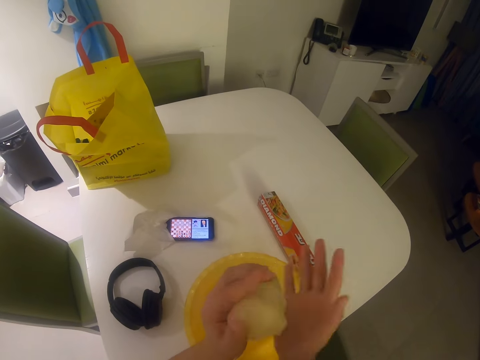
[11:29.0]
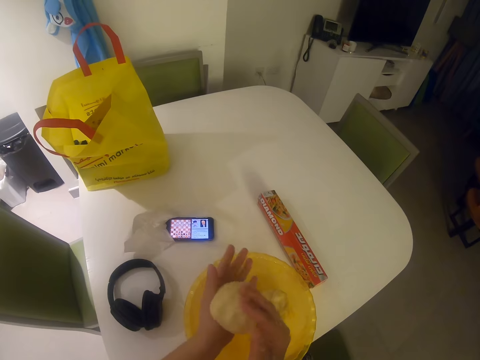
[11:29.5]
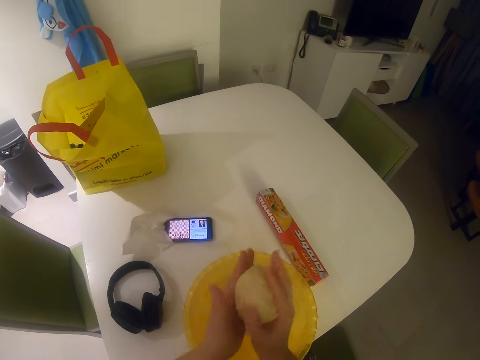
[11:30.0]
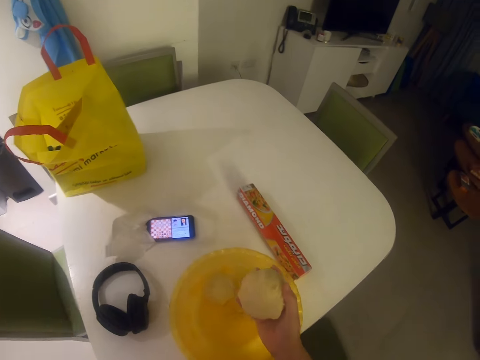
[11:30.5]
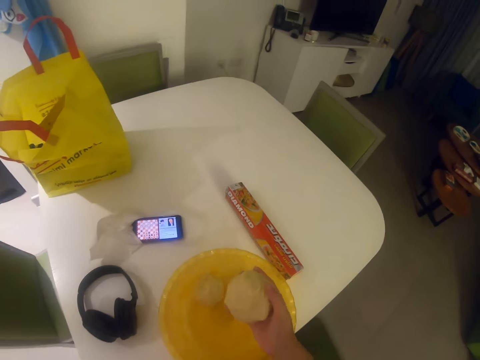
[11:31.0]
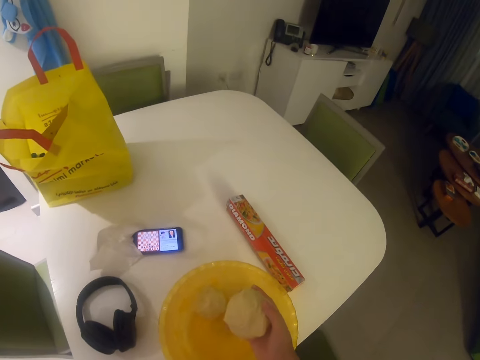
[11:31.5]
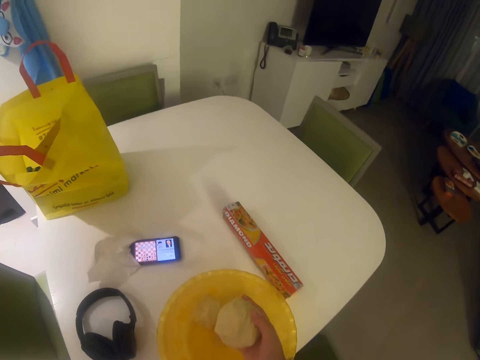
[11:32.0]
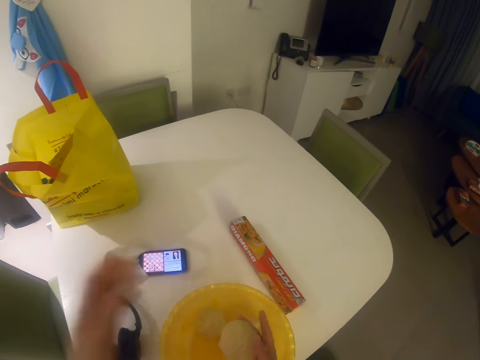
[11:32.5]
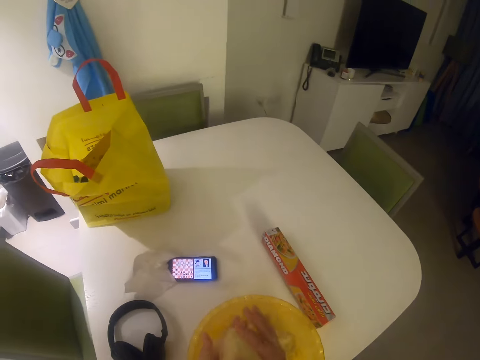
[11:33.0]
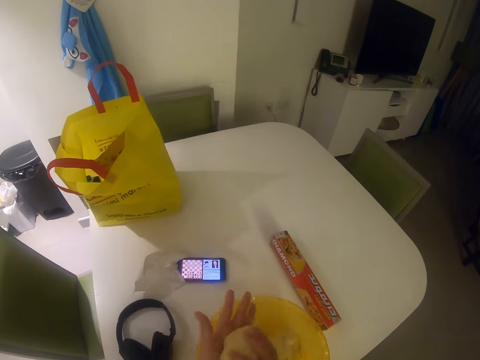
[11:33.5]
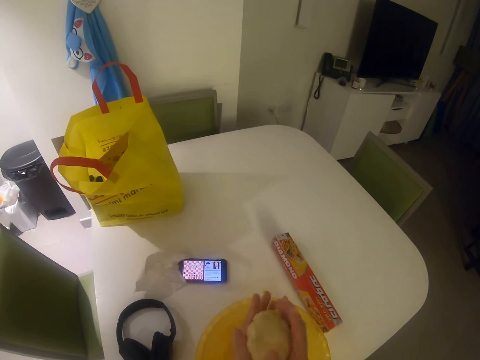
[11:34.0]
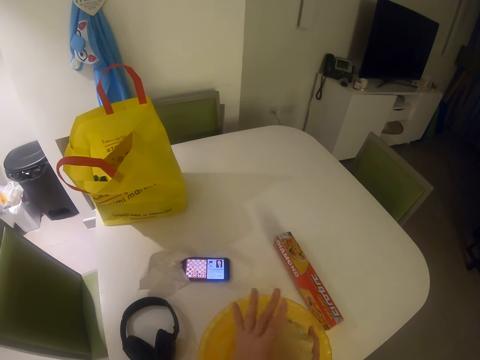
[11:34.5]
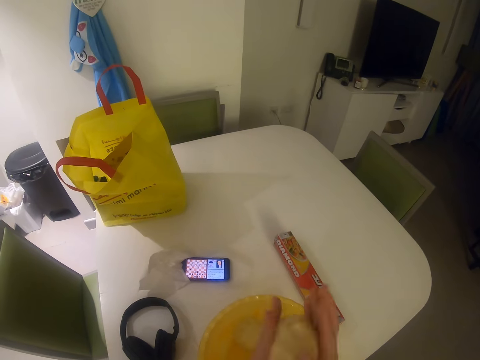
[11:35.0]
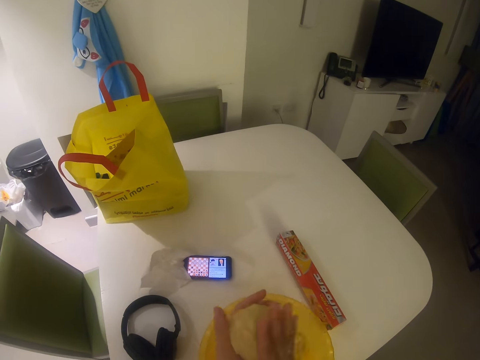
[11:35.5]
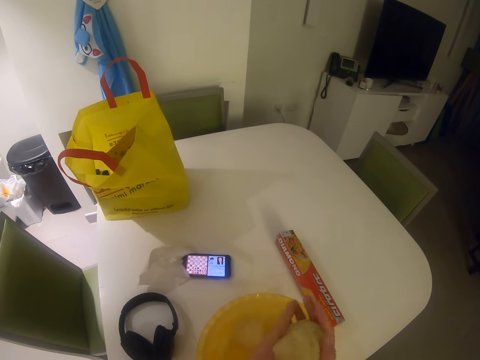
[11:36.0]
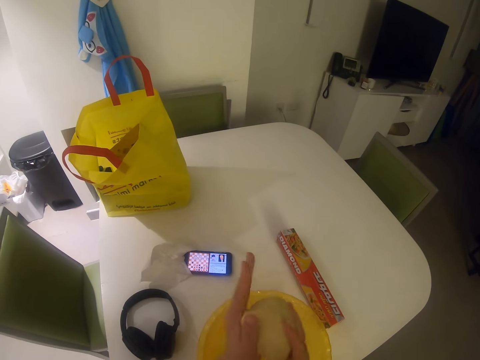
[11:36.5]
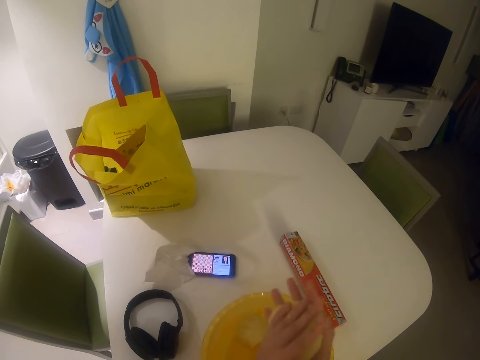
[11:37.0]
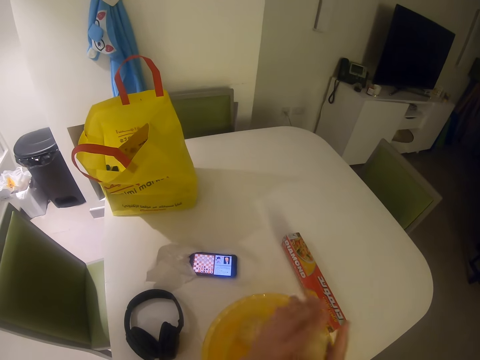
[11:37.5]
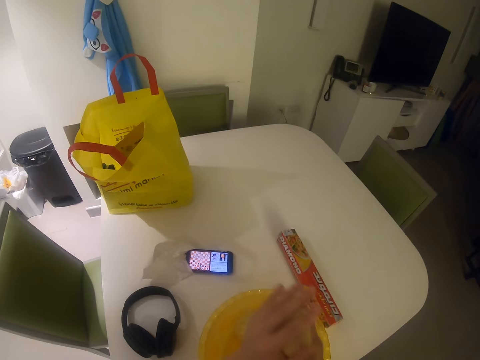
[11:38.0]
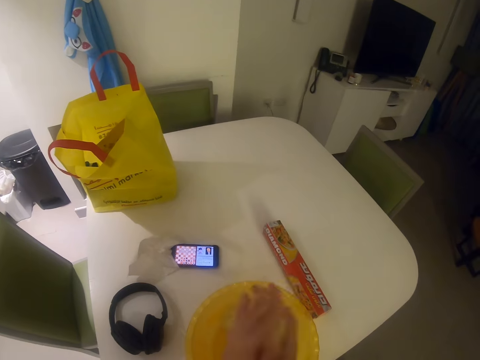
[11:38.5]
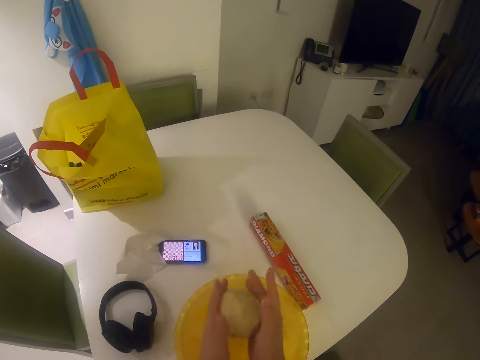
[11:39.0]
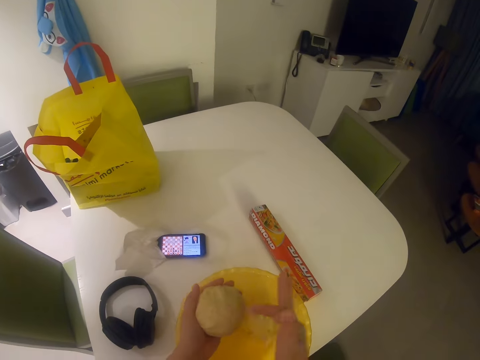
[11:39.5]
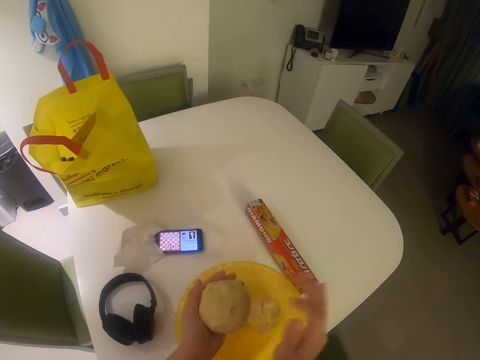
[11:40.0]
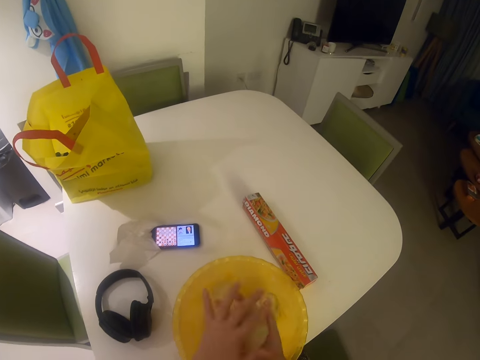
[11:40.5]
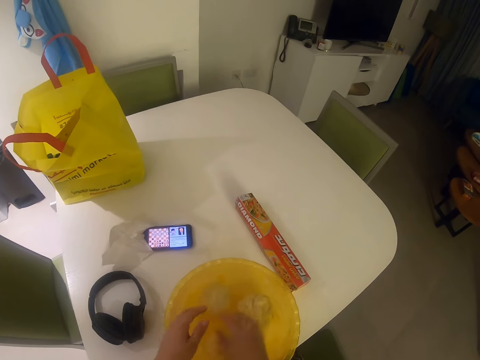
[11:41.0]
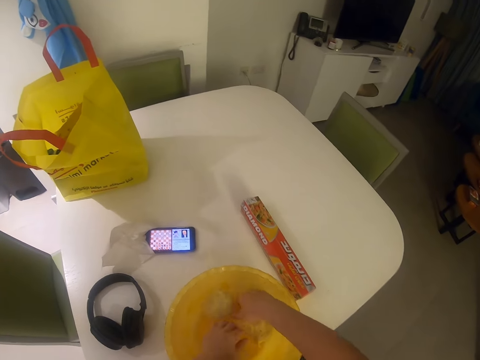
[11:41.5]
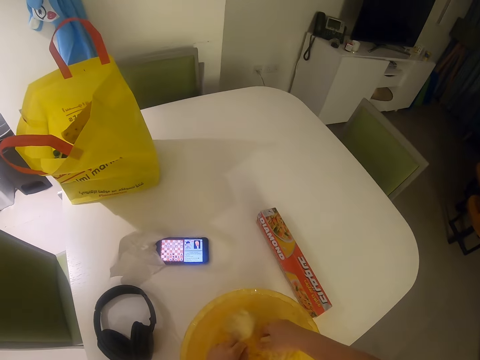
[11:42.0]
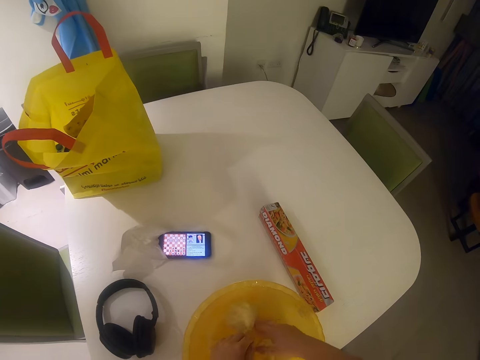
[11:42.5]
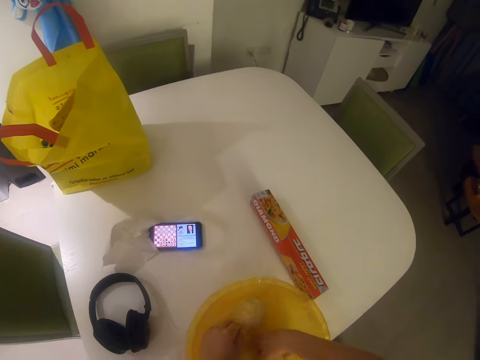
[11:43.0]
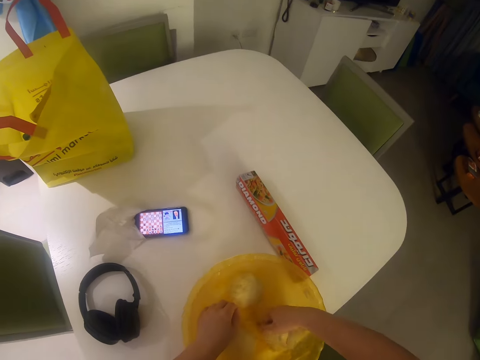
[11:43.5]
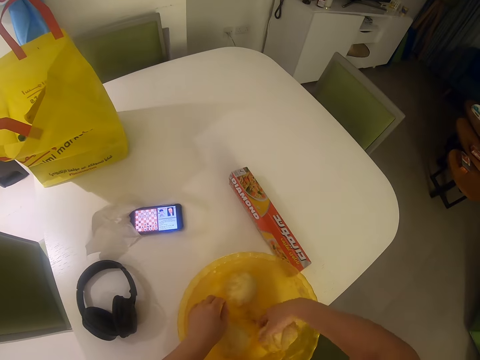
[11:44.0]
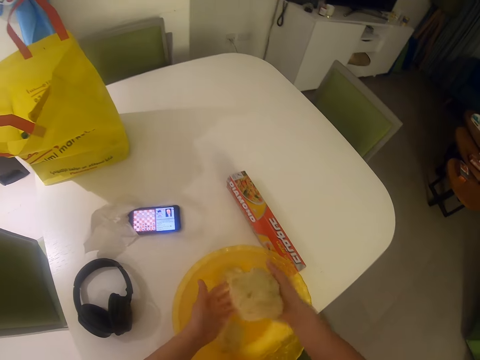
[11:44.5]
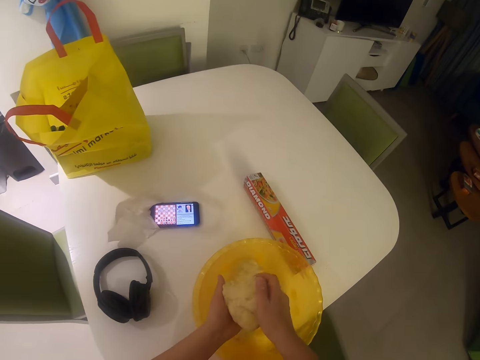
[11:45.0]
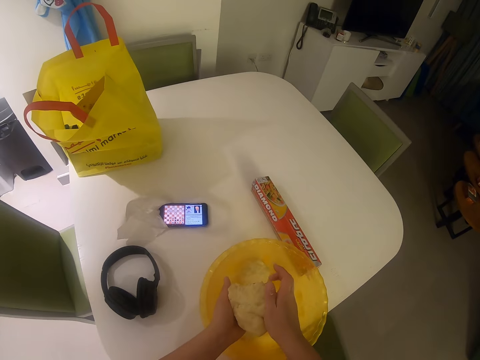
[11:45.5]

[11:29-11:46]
The camera wearer touches something. She rolls the dough. She drops the dough in the bowl with her right hand. She picks up a dough from the bowl with her right hand.

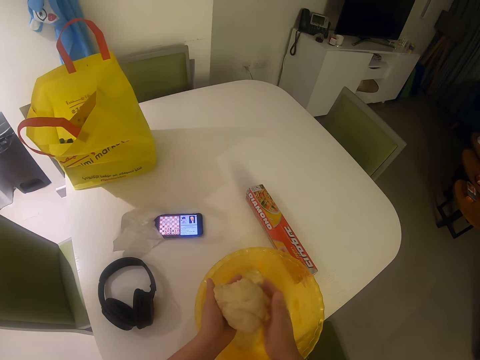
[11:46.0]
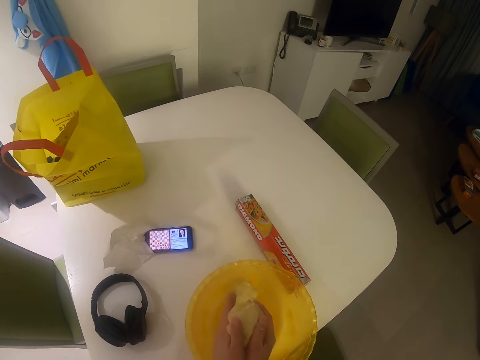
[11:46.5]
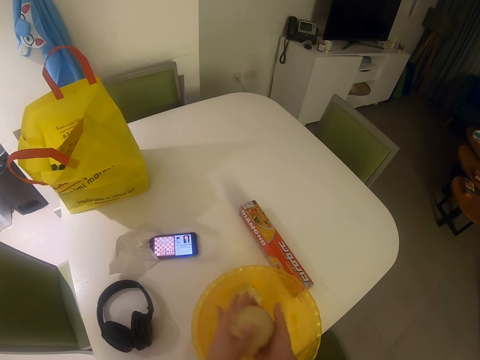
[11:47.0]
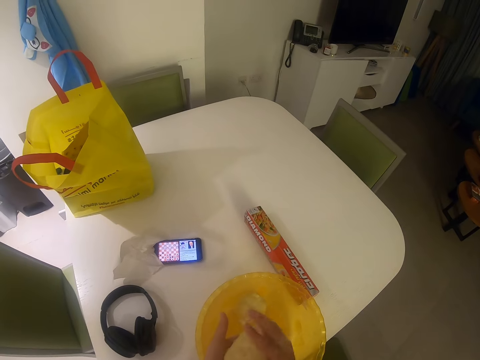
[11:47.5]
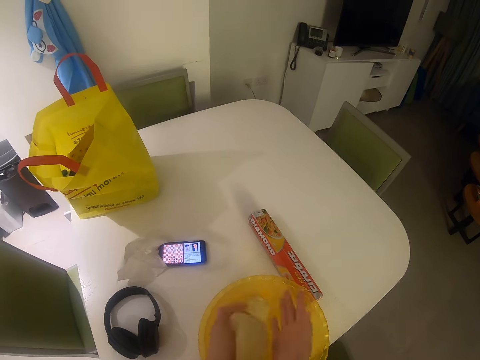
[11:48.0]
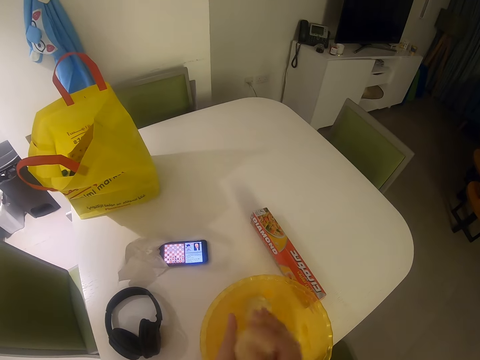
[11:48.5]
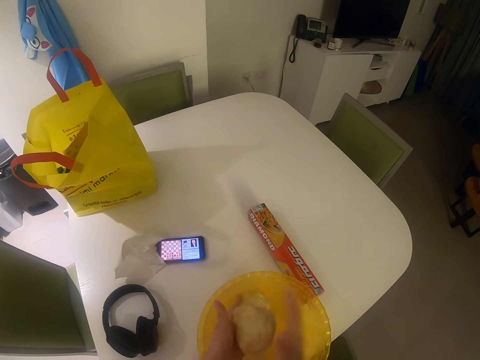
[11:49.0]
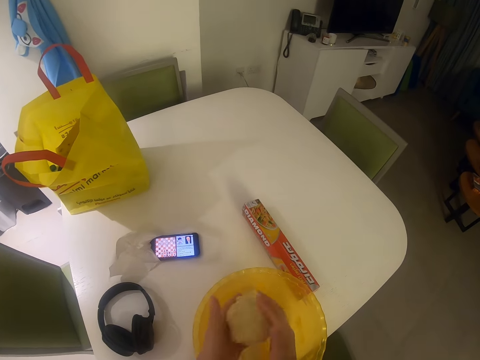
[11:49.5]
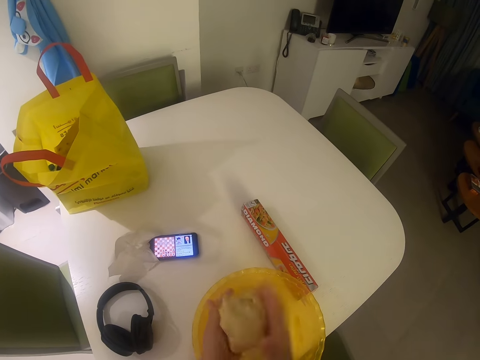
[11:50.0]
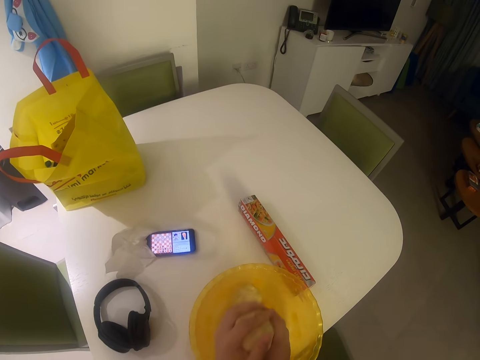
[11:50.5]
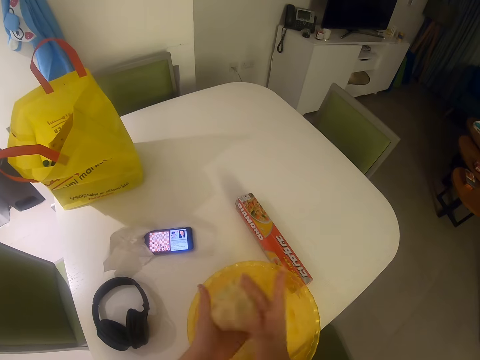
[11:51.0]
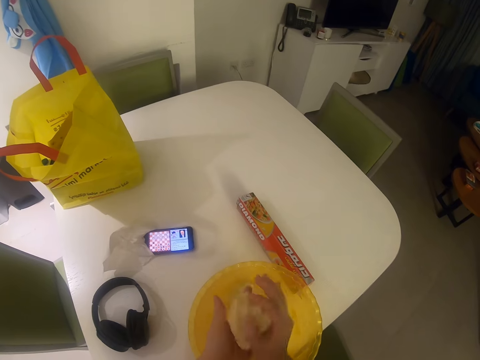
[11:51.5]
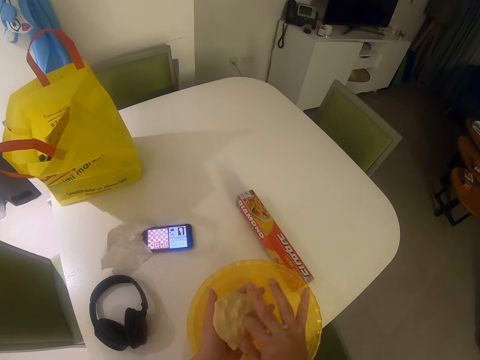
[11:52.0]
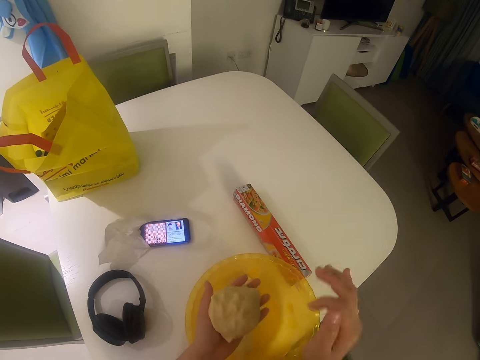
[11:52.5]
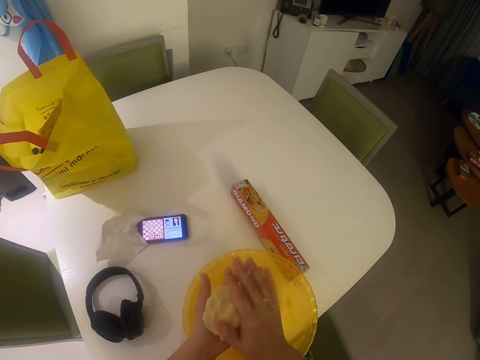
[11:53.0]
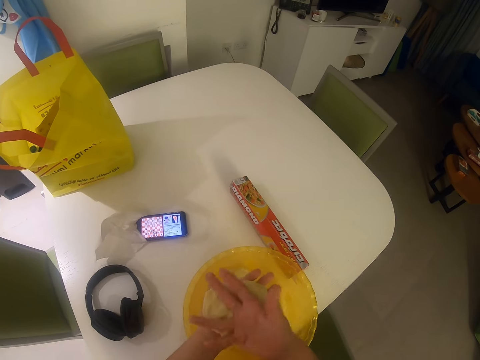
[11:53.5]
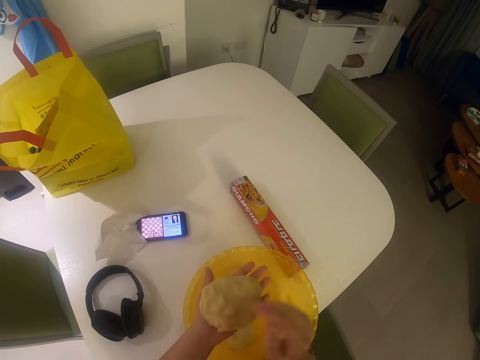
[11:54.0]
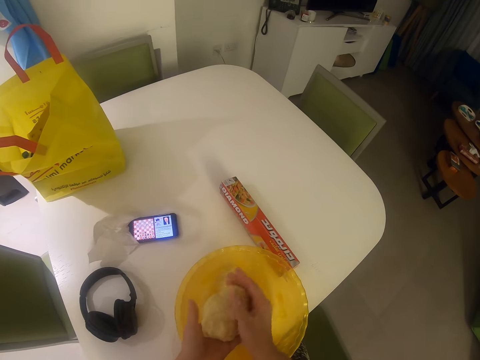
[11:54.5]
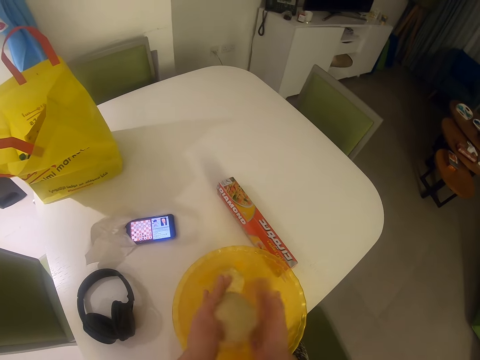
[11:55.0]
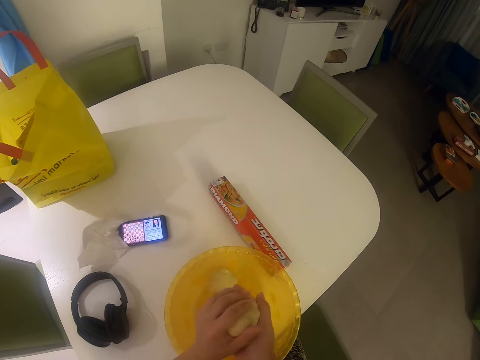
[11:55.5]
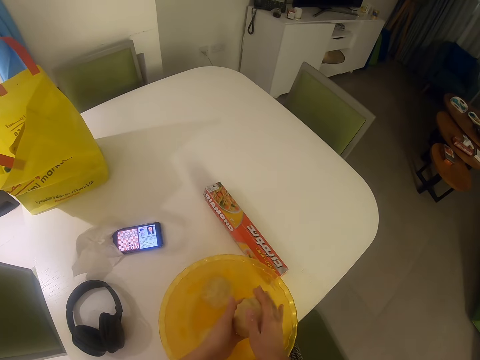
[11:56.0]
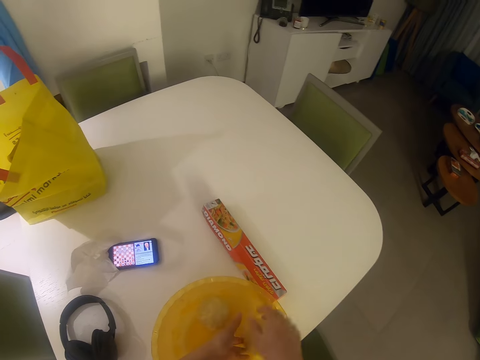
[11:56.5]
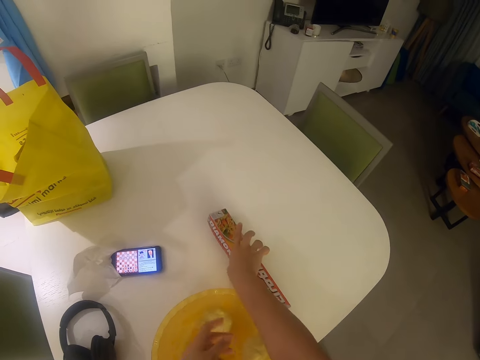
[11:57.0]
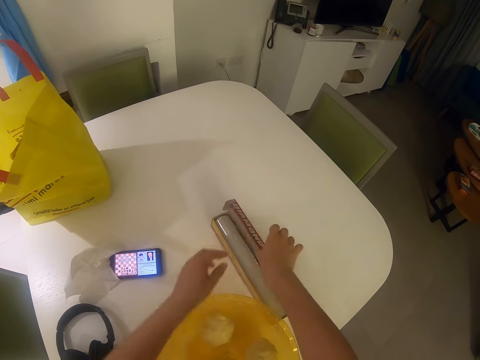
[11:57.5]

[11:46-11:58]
The camera wearer rolls the dough and kneads the dough with her hands. She drops the dough in her hands in the bowl. She opens the pack of foil roll with her right hand.
